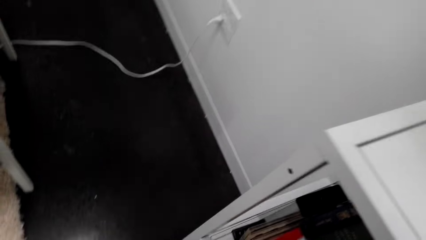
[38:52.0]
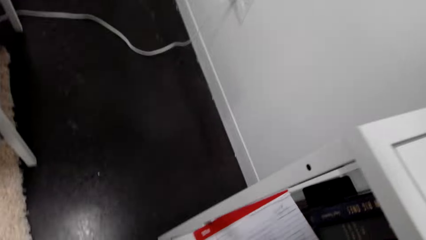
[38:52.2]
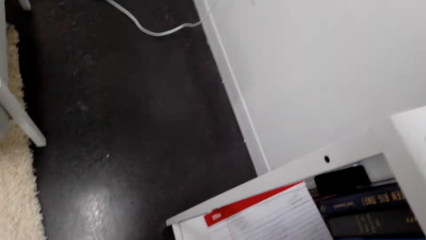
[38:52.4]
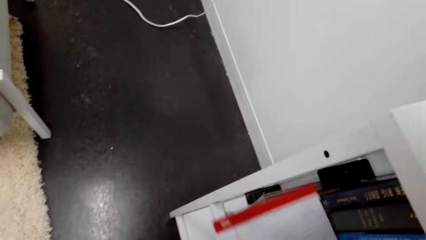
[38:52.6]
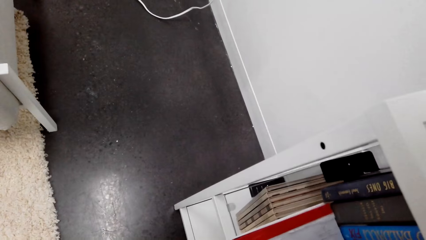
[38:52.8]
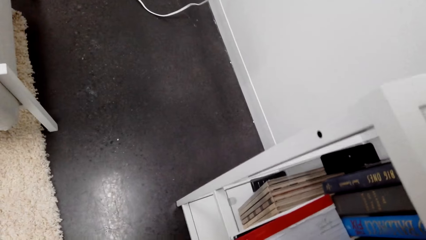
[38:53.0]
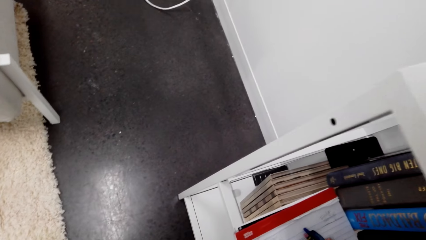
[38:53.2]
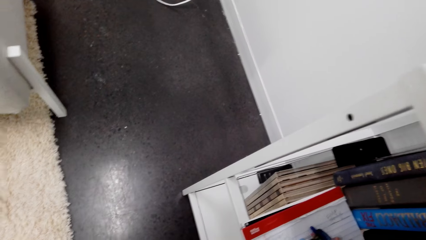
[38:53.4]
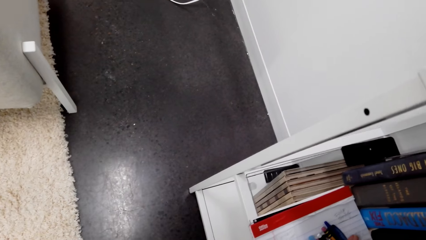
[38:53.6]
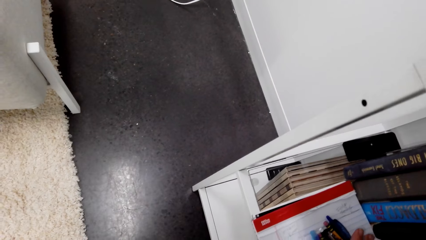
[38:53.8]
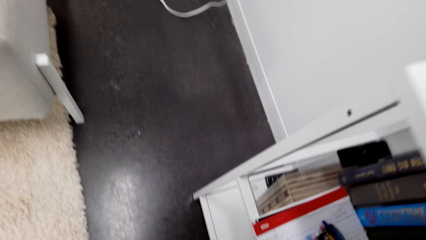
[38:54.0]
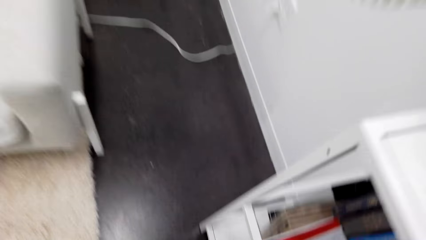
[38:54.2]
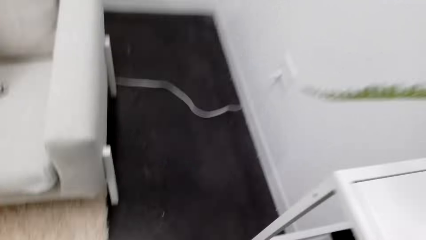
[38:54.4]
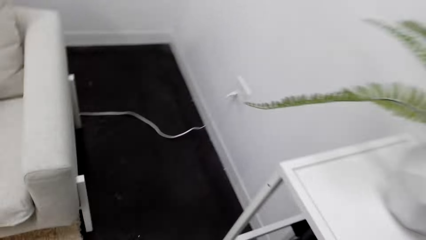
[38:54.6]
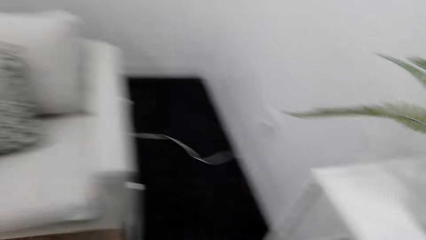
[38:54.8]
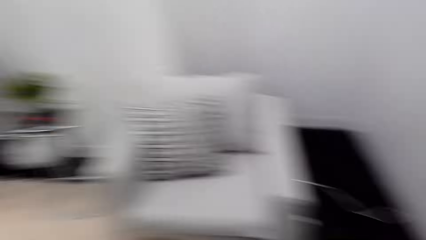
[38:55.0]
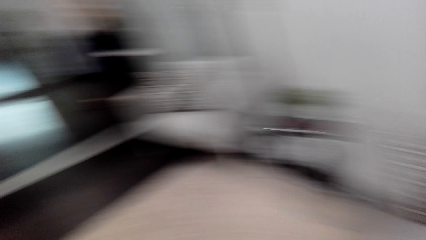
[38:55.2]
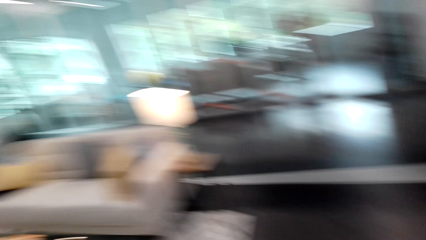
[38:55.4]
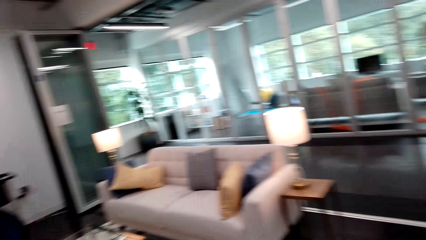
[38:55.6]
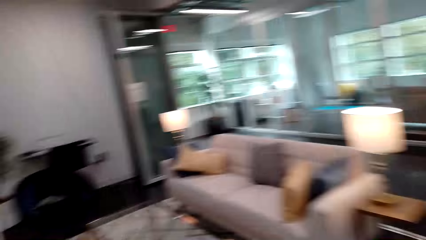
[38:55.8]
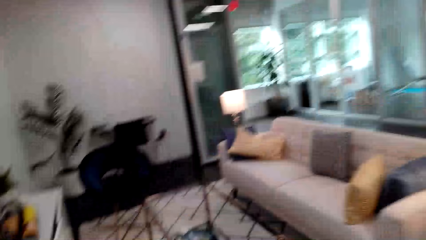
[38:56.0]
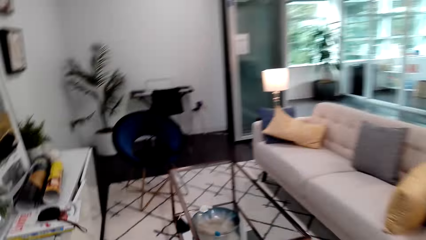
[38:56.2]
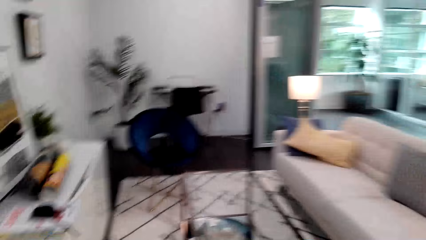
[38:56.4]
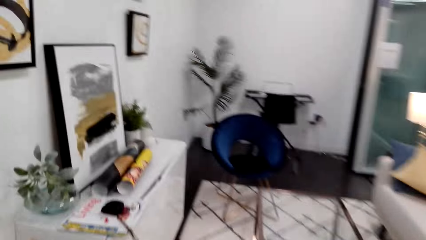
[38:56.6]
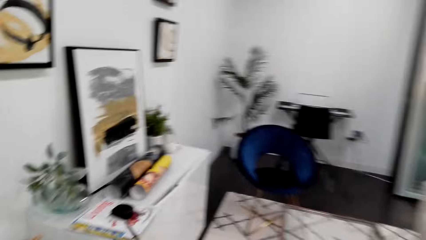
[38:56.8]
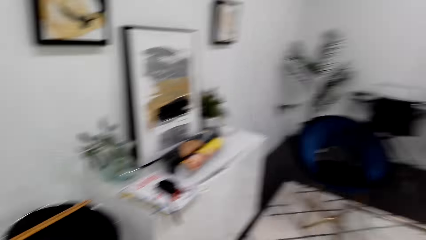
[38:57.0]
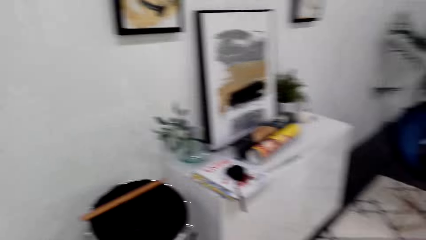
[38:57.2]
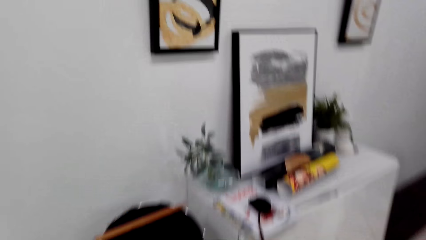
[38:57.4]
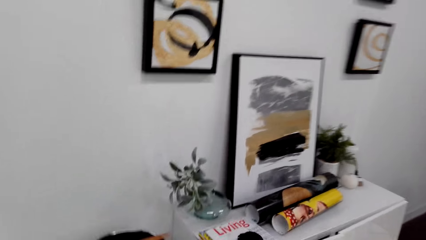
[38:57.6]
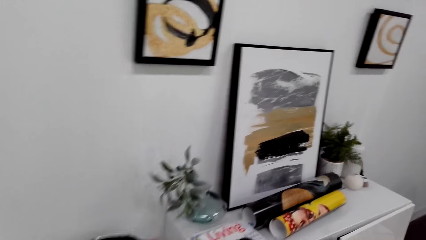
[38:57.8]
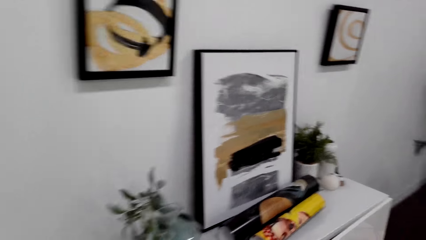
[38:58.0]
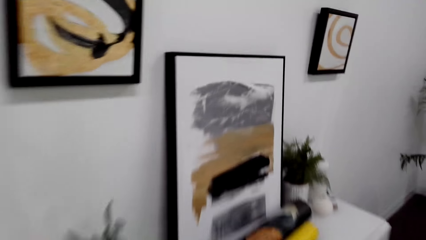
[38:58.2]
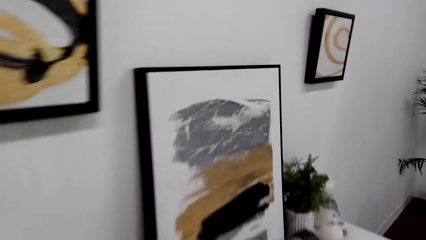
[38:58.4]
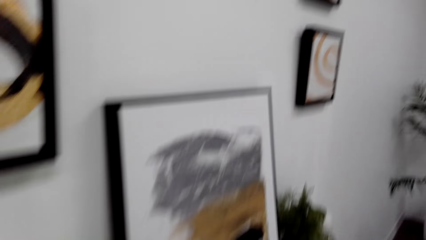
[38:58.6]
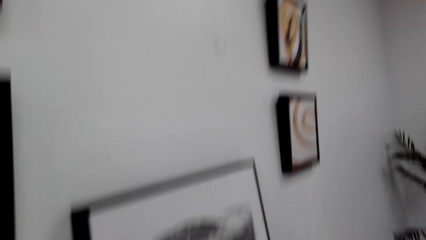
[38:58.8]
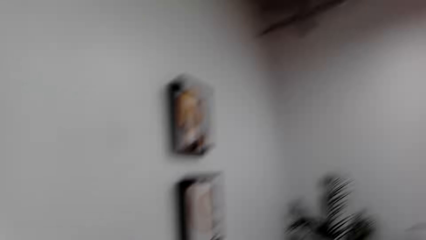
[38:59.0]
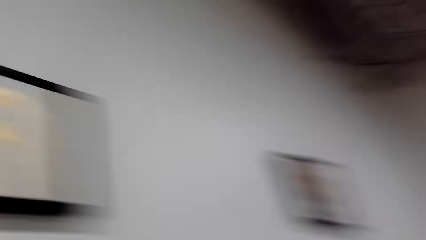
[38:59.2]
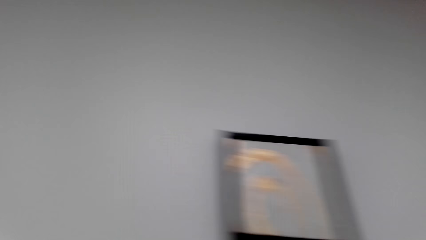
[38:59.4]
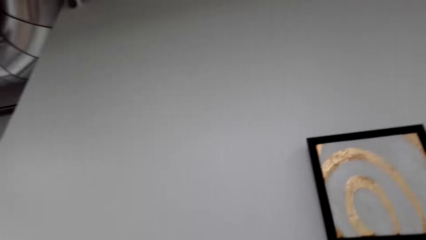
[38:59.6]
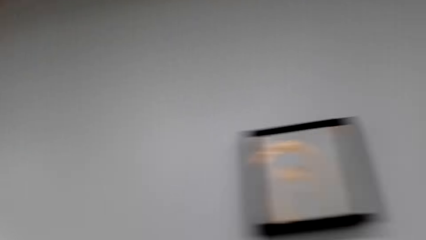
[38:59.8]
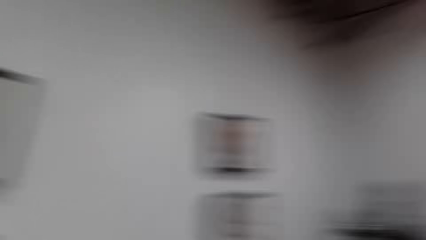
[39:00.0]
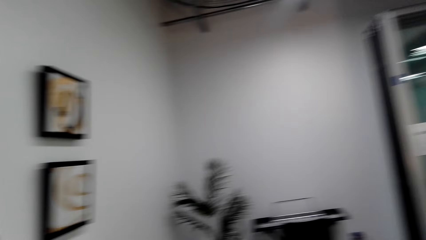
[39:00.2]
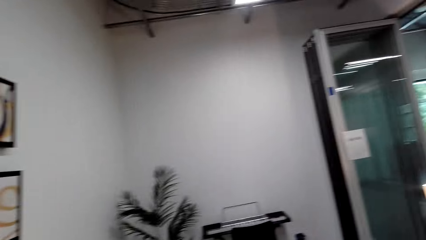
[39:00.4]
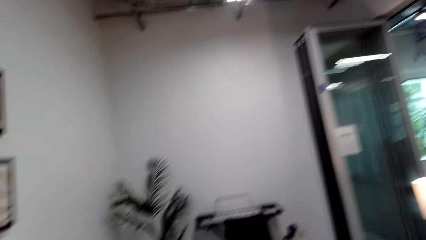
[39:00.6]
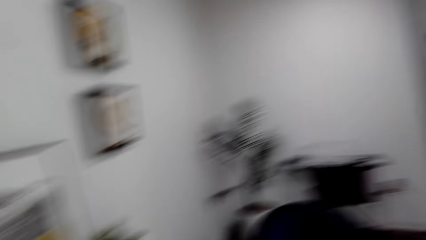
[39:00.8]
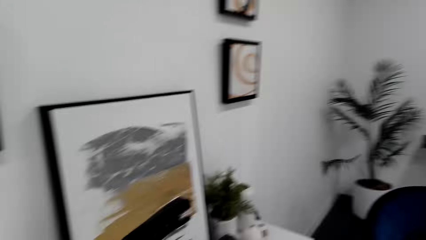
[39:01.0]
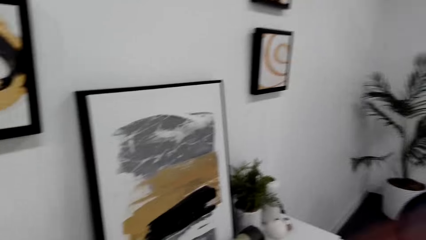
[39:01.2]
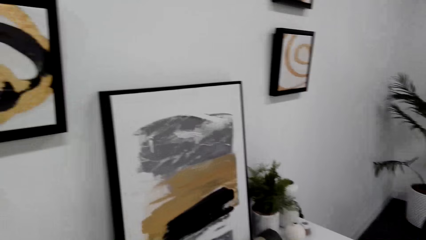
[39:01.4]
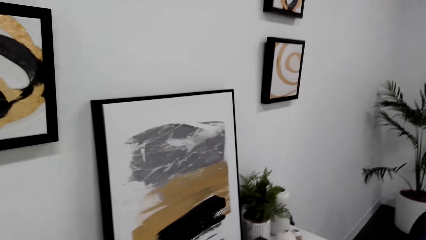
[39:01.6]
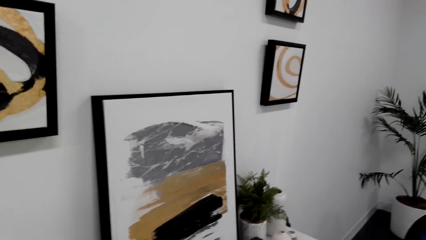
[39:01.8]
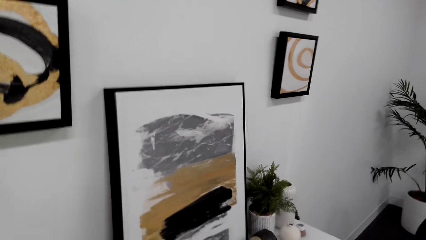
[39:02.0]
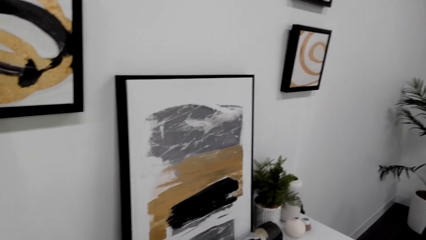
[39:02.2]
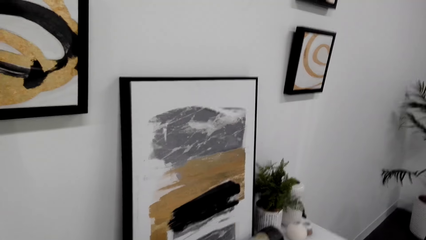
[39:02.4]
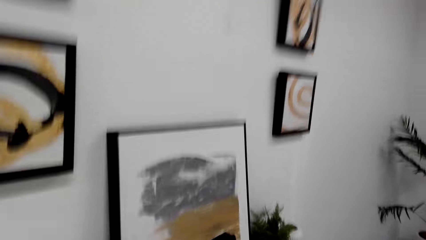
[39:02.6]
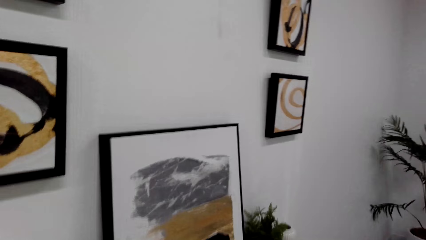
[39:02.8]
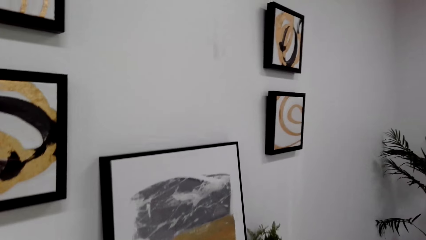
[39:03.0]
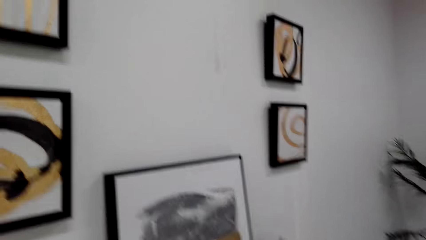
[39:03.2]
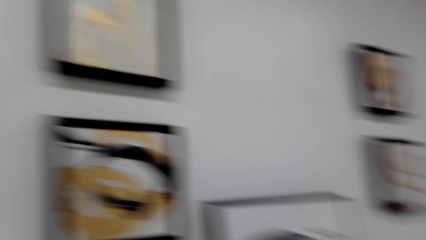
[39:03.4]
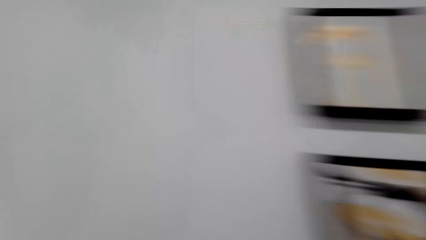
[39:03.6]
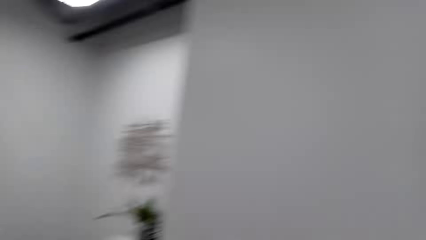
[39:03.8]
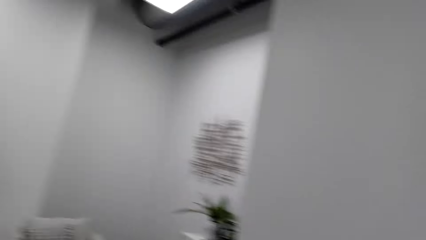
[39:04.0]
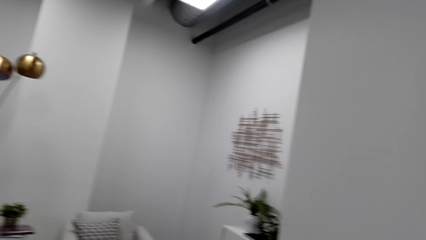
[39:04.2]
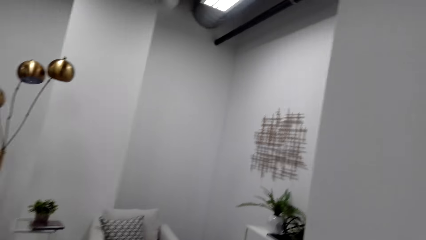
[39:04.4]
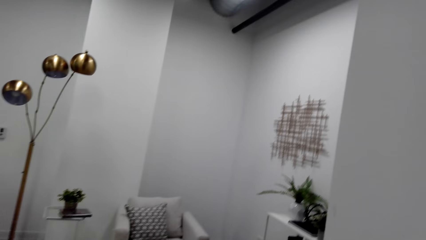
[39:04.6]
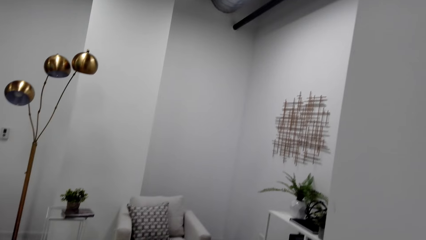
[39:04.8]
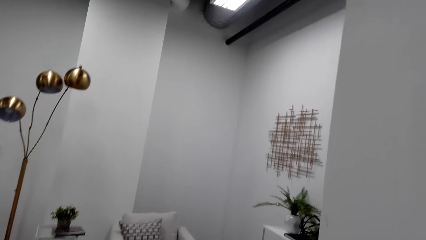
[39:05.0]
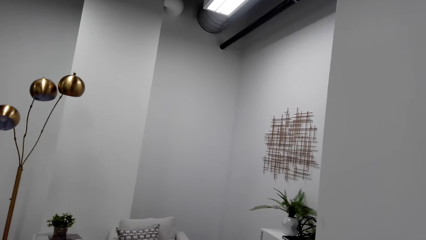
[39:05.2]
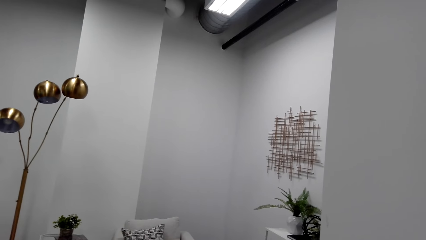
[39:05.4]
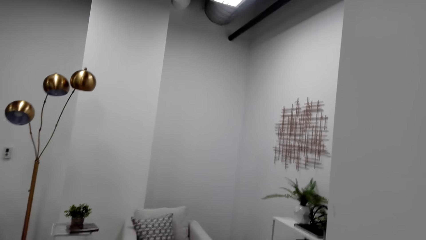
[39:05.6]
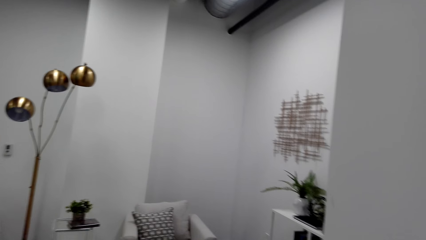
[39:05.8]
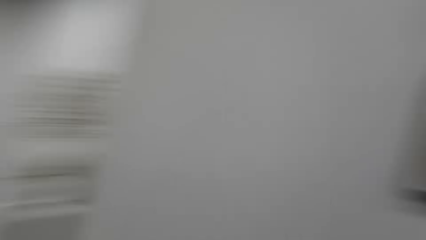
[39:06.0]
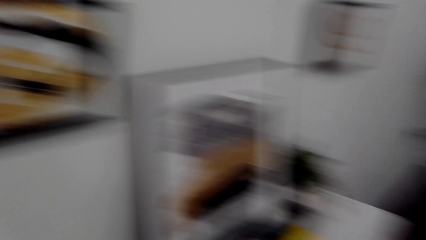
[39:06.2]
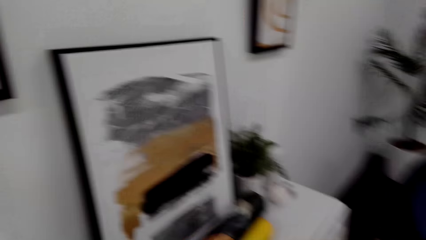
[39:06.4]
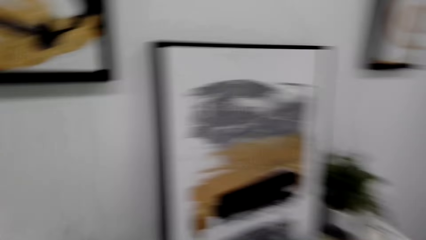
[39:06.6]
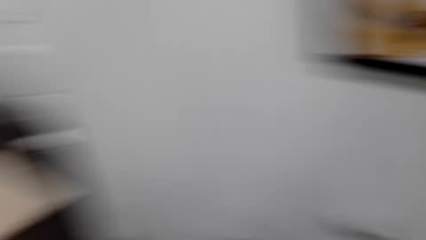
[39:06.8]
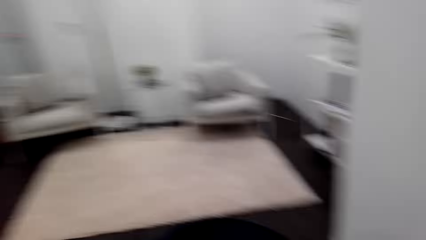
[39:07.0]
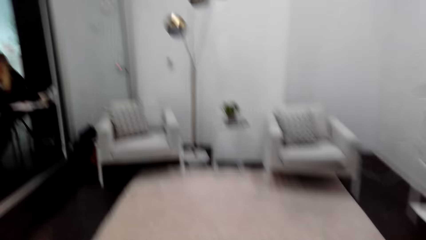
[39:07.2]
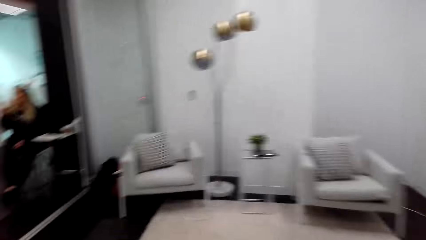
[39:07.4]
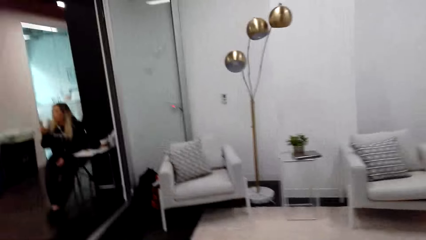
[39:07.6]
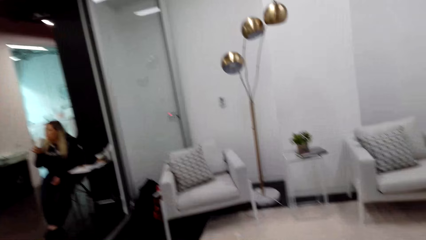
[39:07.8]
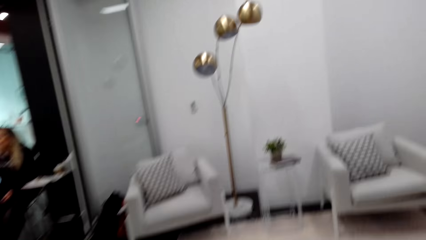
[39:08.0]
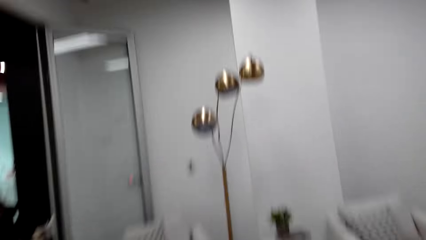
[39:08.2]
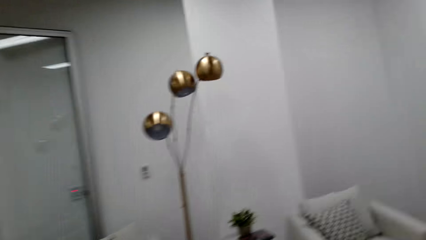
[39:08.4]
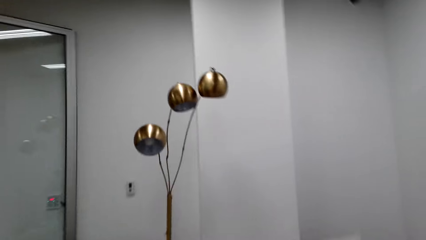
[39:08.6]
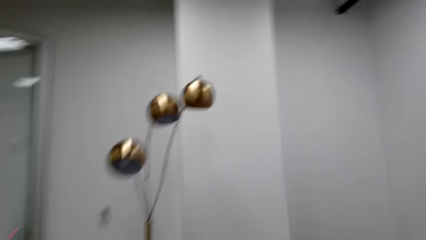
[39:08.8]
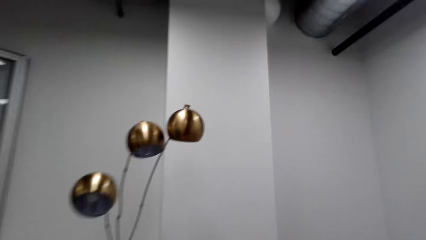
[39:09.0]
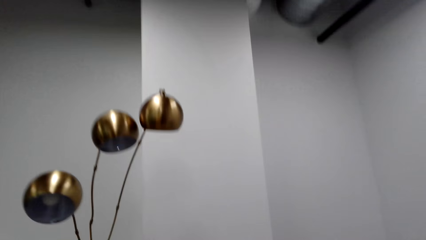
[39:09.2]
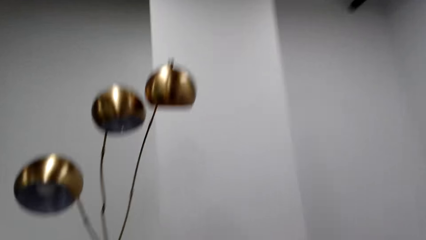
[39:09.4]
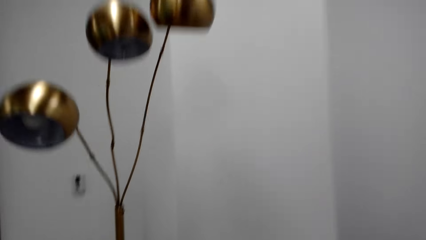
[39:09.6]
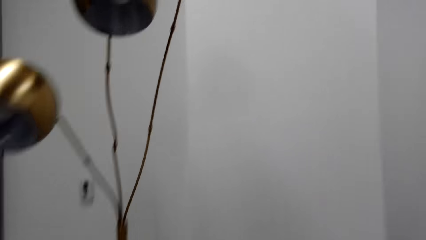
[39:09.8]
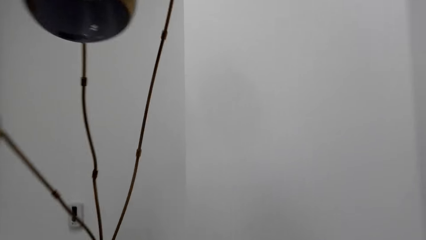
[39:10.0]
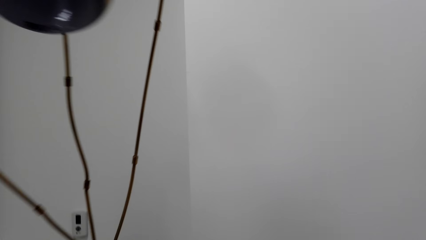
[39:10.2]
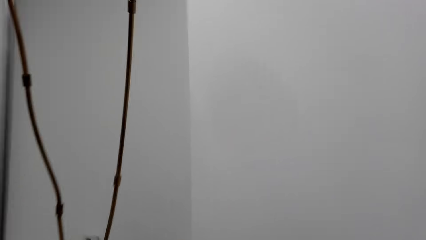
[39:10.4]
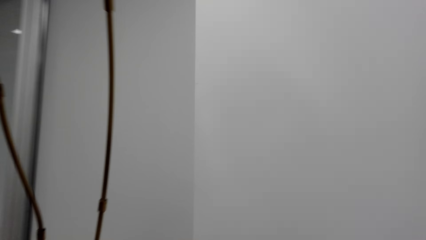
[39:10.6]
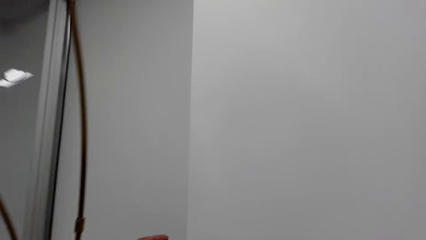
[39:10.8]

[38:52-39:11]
The camera wearer puts the book on the shelf. They put the pens on the book. They walk in the room. They look around the room. They walk in the room.
